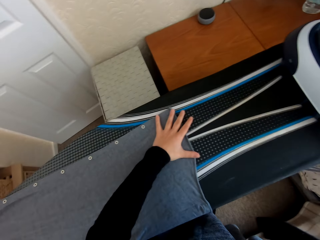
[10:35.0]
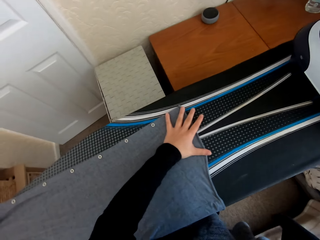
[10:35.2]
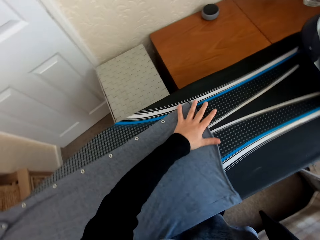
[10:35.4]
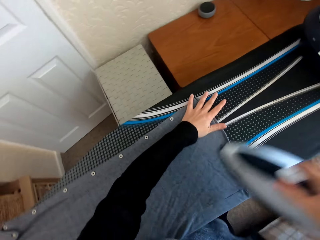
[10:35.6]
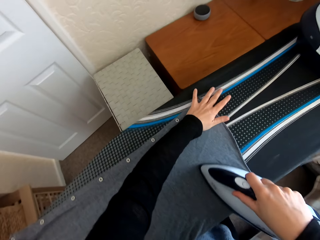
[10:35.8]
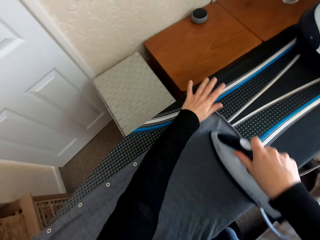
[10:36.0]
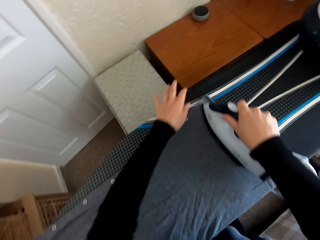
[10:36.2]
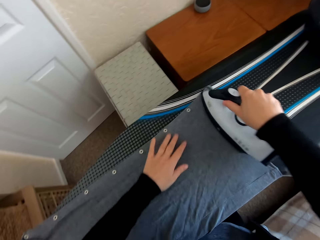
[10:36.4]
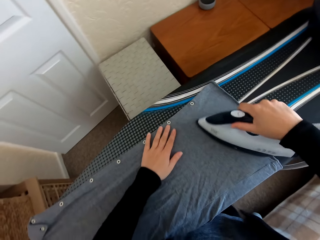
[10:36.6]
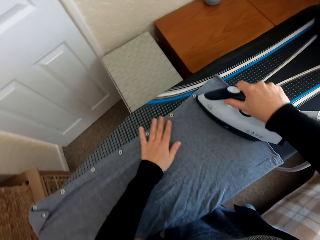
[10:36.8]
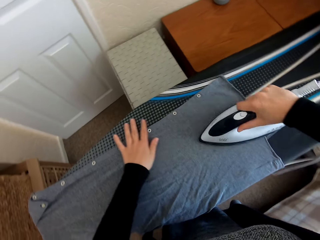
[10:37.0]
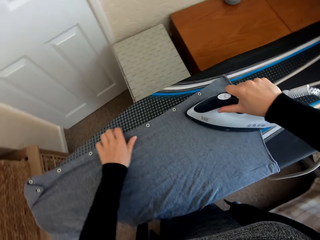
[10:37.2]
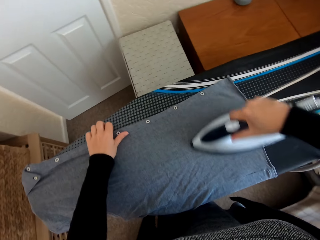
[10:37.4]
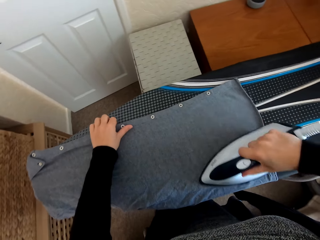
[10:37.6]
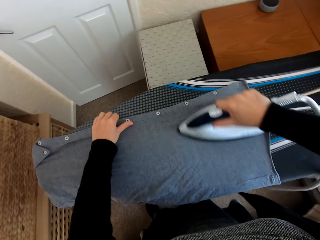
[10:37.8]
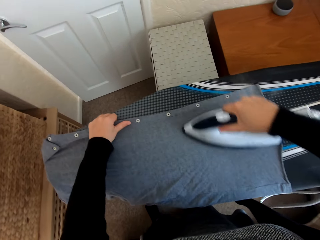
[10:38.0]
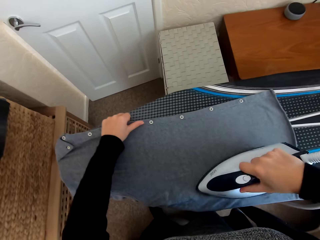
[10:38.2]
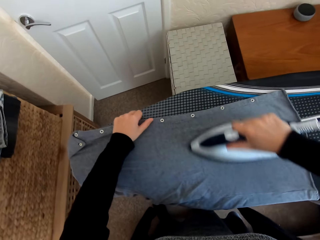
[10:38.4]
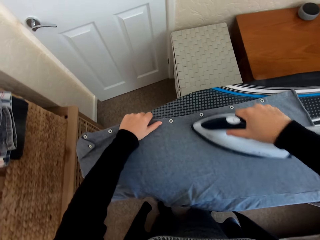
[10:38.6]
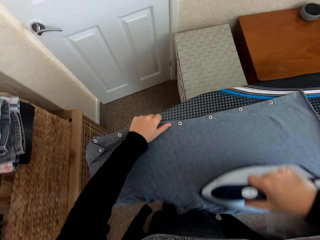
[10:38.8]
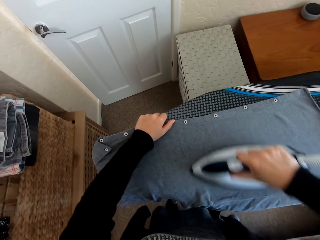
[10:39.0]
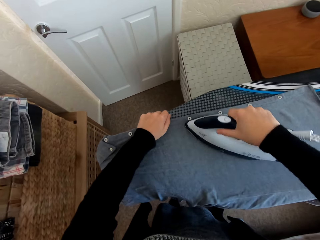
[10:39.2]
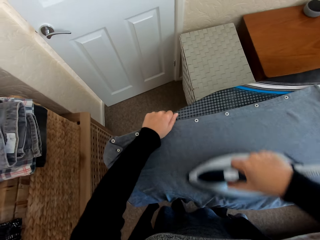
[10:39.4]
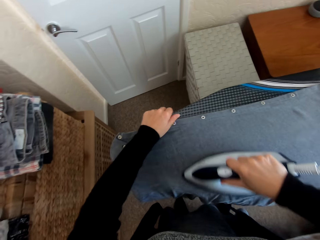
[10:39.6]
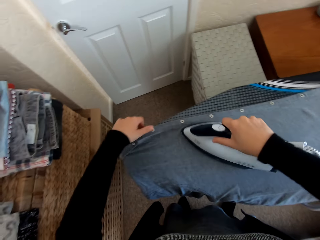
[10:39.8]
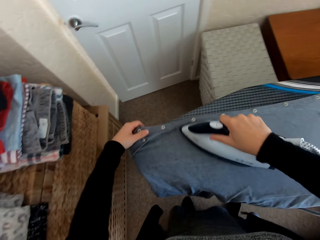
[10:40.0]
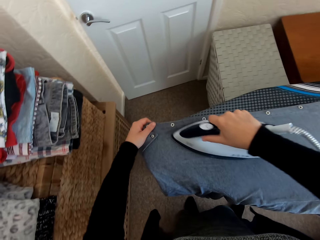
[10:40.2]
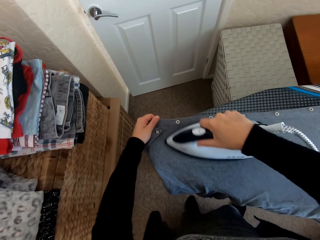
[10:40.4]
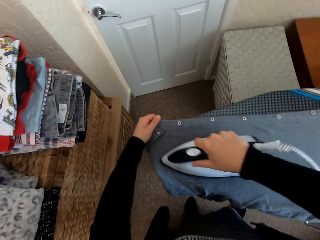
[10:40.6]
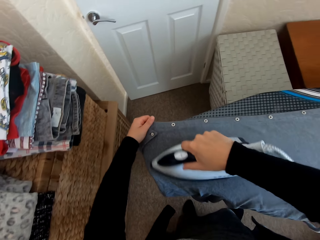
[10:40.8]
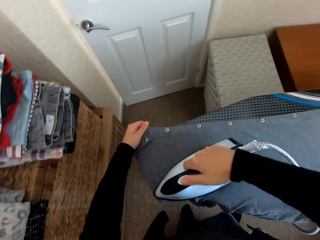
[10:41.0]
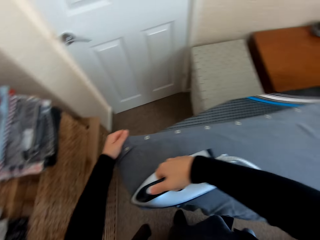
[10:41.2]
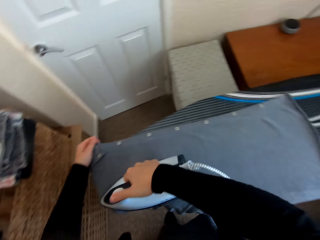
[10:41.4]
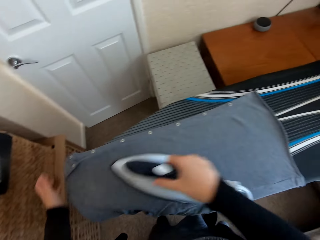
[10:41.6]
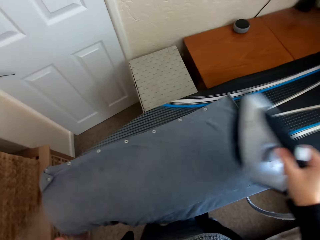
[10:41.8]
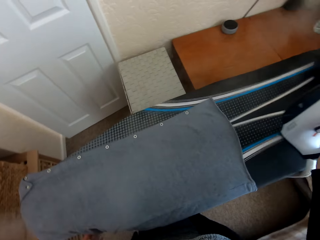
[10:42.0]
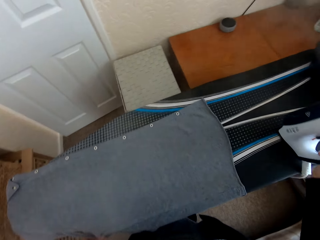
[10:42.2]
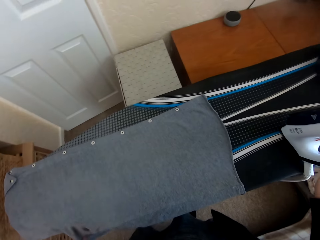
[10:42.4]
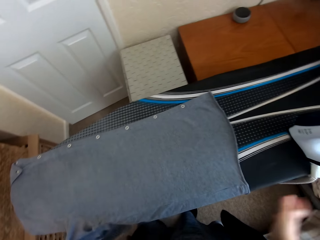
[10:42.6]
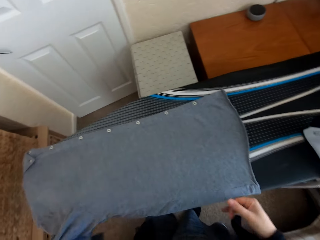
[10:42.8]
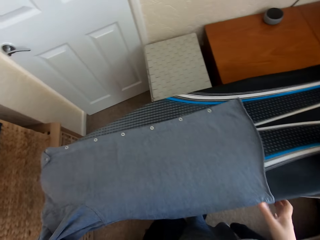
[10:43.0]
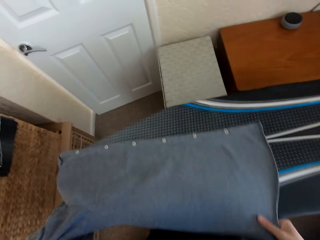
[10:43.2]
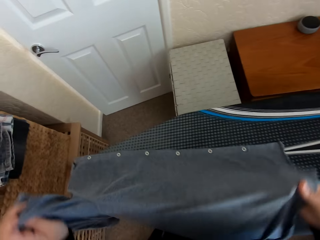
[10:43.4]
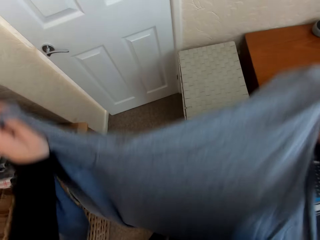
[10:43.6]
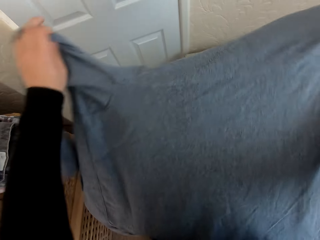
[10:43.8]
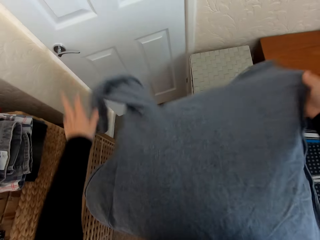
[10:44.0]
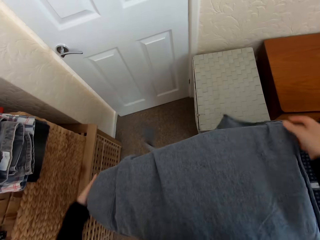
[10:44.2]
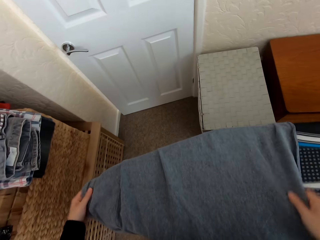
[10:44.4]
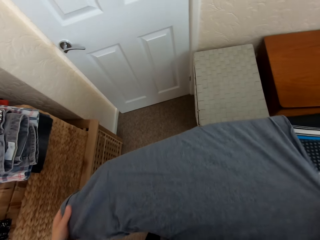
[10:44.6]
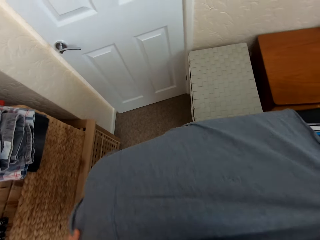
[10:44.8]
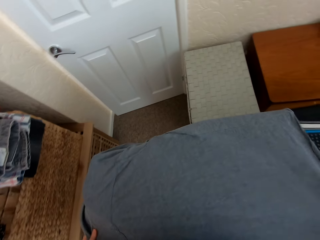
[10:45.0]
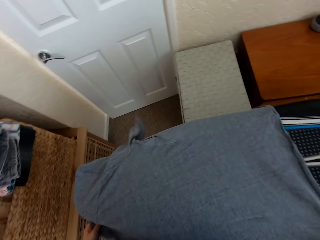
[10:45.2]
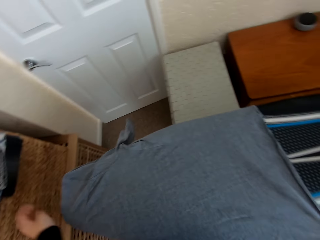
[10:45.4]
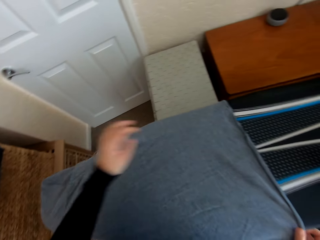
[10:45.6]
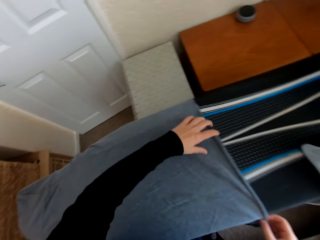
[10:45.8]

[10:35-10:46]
The camera wearer picks the iron box from the Brabantia iron board. They iron the shirt or cloth on the Brabantia iron board with the iron box. They regulate the iron box. They put the iron on the iron board. They adjust the cloth. They turn the shirt on the Brabantia iron board.

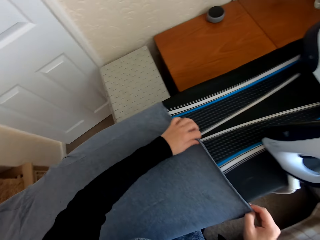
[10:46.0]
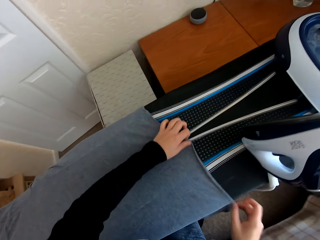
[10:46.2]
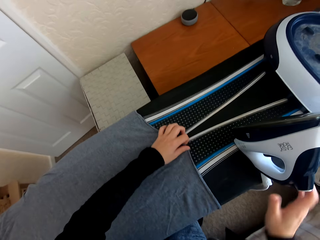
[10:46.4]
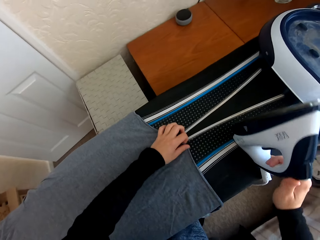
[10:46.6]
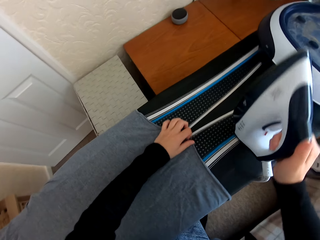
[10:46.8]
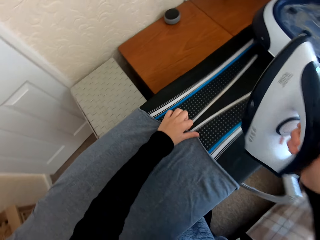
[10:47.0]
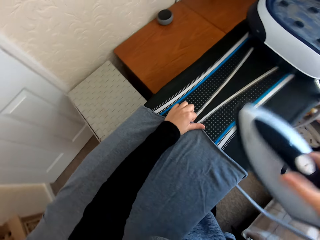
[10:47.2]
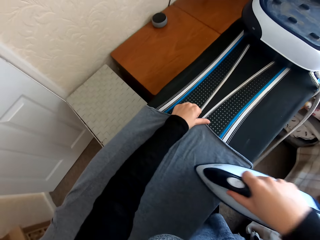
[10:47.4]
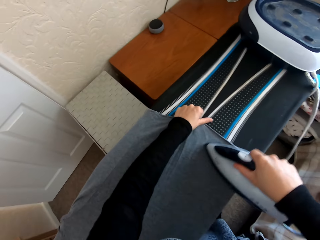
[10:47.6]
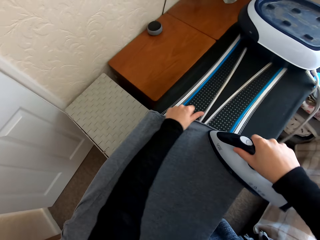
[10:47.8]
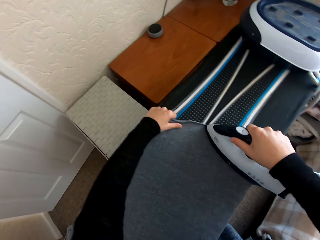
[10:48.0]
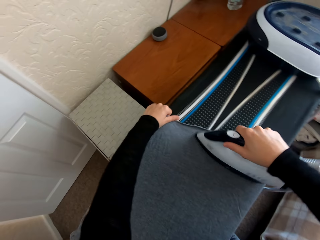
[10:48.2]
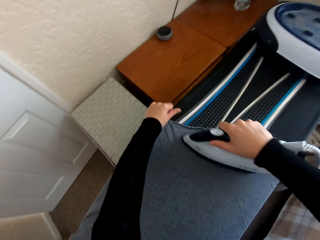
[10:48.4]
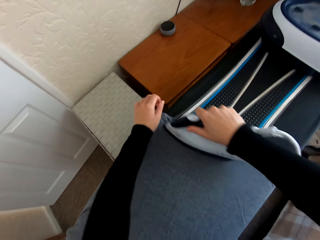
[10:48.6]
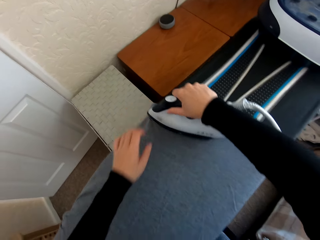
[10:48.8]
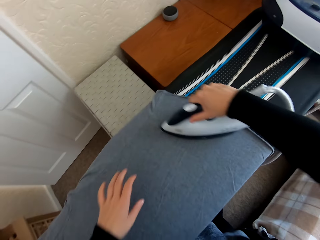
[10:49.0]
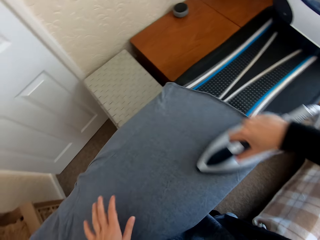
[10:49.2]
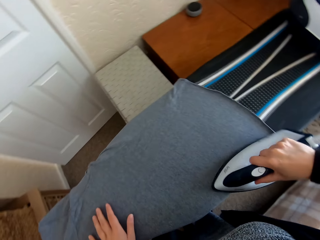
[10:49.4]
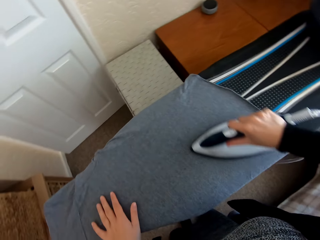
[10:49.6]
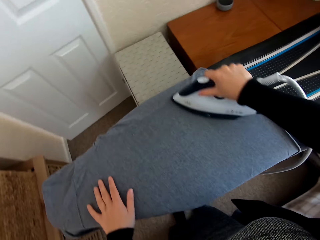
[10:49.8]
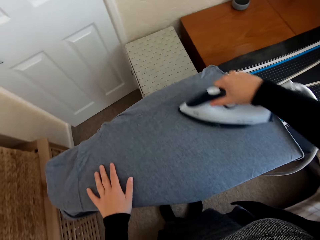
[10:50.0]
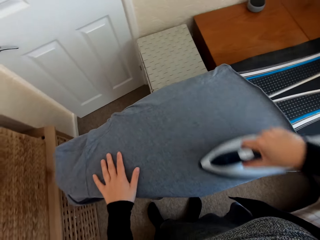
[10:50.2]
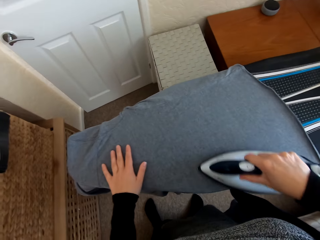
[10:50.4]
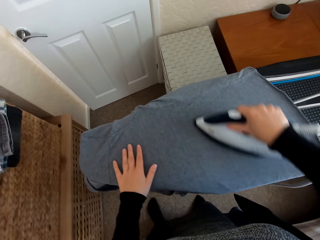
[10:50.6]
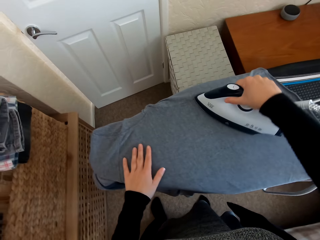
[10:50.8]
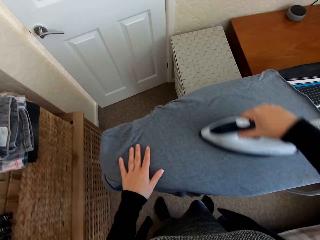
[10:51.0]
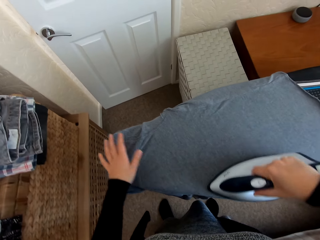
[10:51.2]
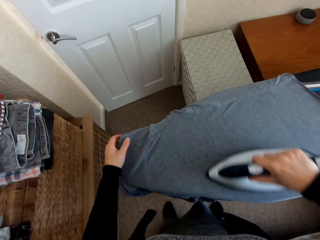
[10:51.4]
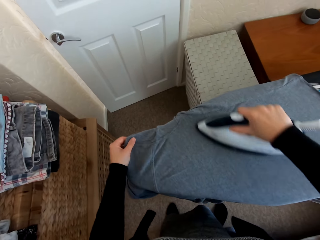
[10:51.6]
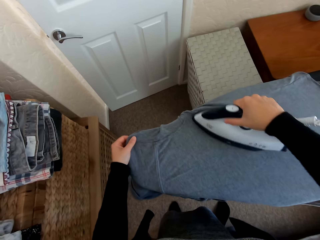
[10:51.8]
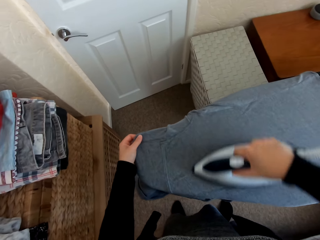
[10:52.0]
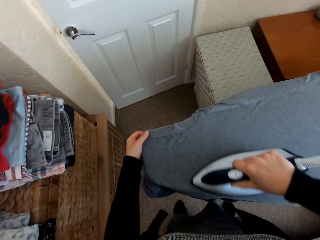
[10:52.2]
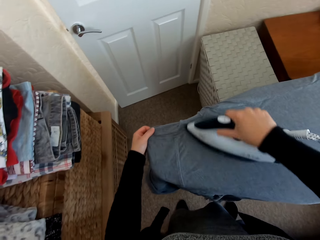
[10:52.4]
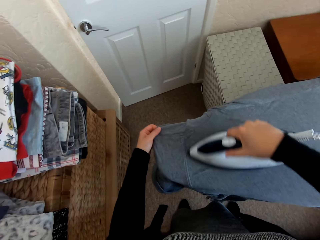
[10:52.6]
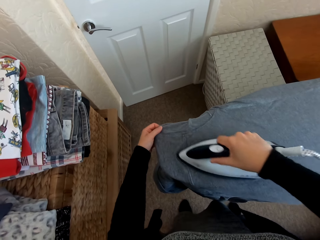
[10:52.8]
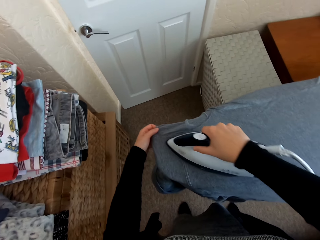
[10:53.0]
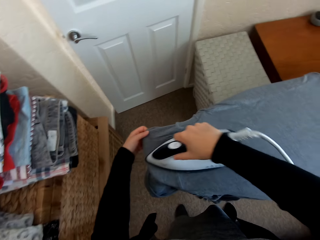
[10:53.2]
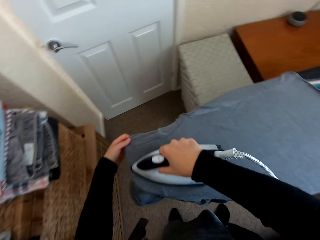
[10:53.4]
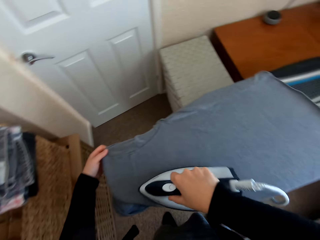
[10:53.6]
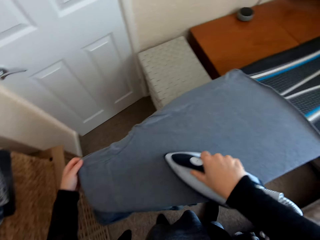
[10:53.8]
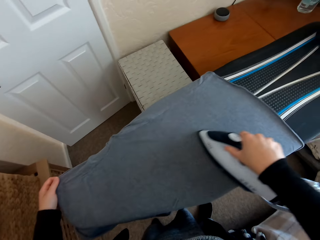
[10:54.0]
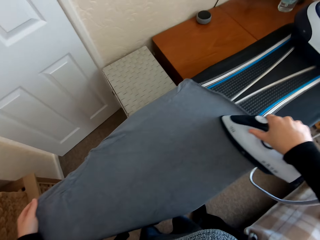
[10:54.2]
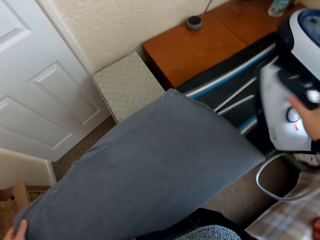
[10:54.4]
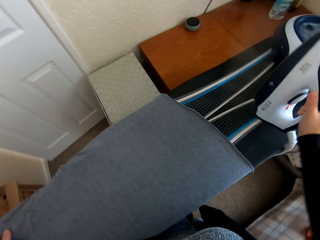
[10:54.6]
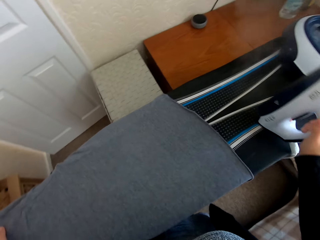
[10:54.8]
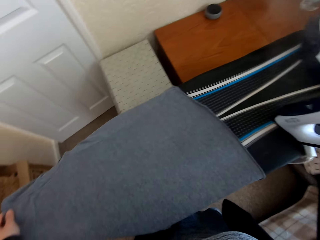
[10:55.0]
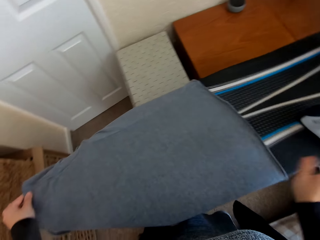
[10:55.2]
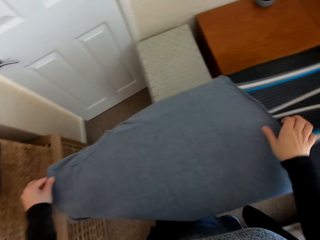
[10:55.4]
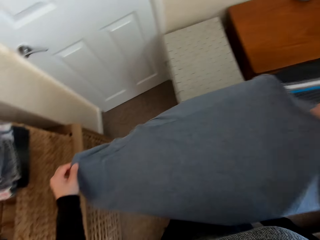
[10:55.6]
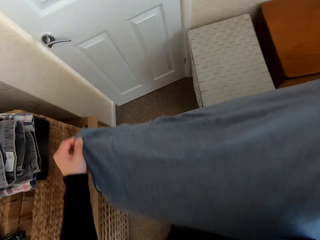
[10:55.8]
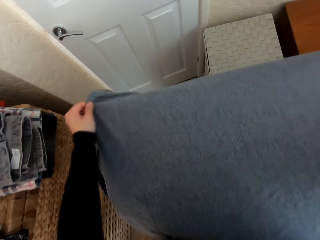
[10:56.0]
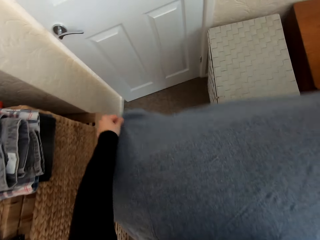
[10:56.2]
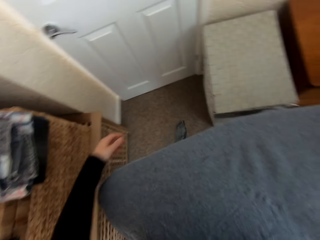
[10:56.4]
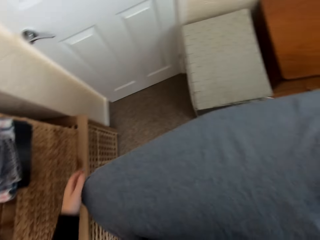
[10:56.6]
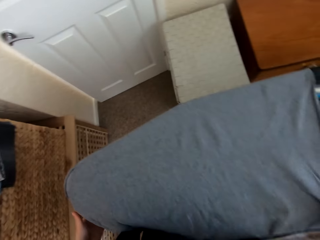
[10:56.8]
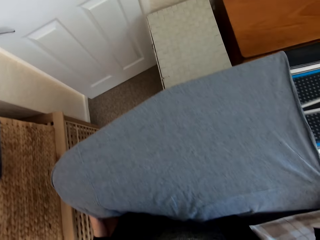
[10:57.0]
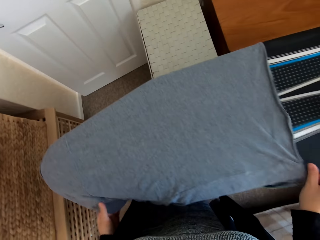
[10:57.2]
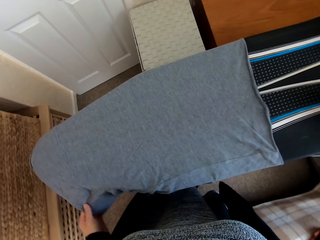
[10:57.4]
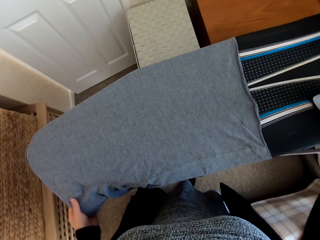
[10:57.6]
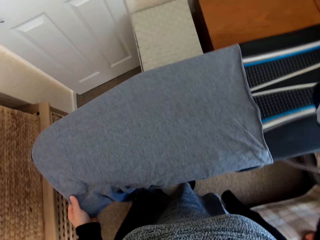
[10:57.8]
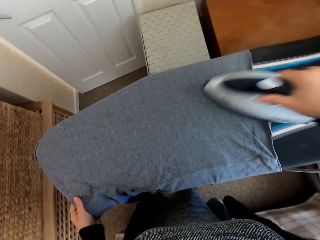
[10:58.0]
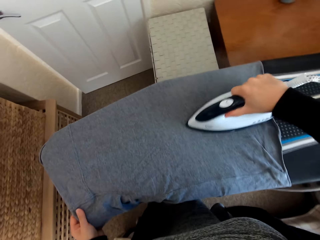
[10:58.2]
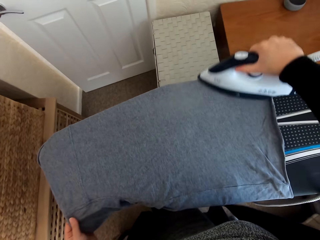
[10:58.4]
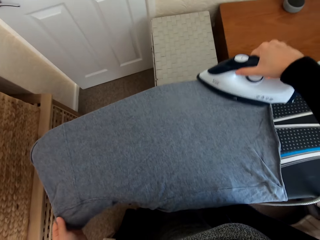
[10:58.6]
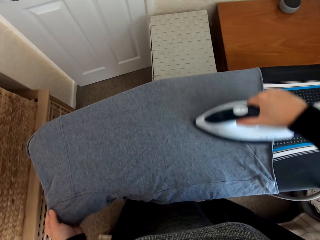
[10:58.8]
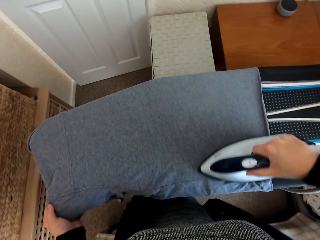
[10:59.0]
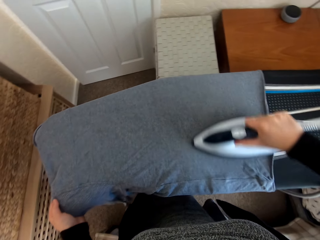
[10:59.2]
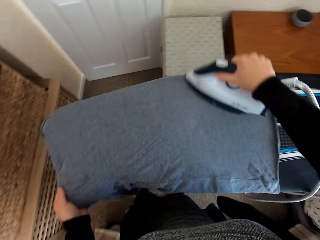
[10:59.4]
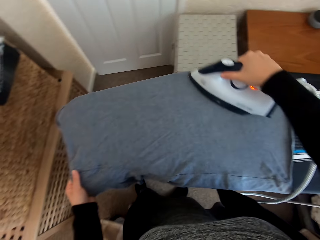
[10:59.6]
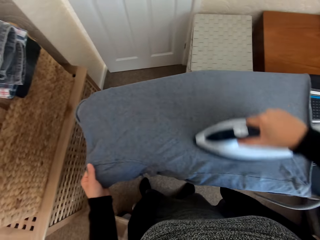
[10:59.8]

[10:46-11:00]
The camera wearer picks the iron box from the Brabantia iron board. They iron the shirt or cloth on the Brabantia iron board with the iron box. They place the iron box on the Brabantia iron board. They adjust the cloth. They pick the iron box from the iron board. They iron the shirt on the Brabantia iron board with the iron box.
